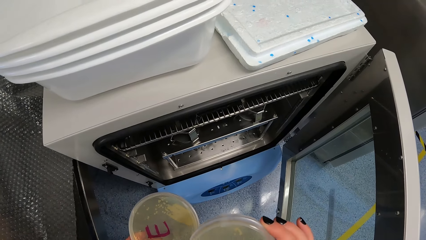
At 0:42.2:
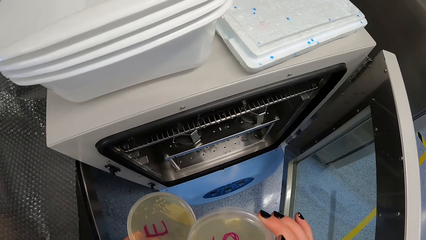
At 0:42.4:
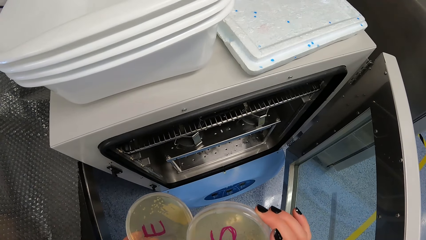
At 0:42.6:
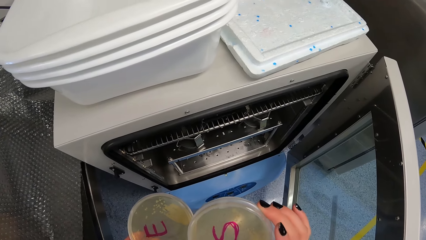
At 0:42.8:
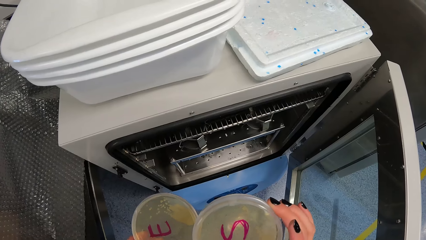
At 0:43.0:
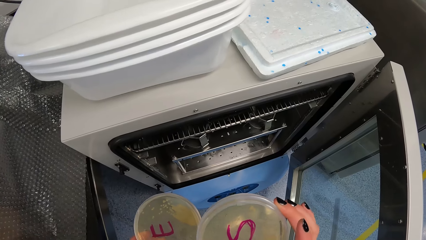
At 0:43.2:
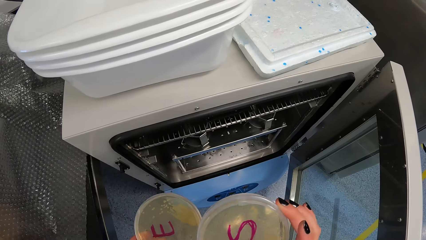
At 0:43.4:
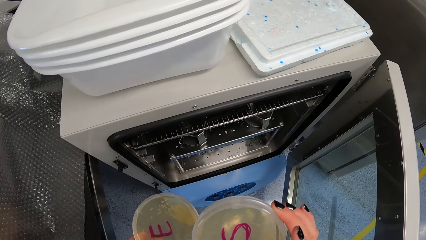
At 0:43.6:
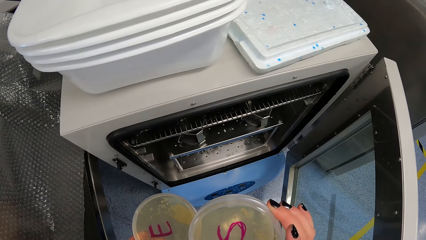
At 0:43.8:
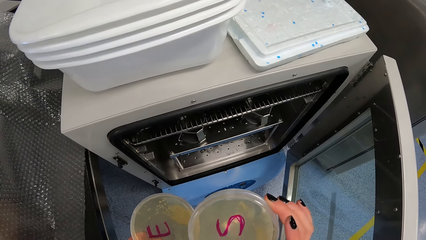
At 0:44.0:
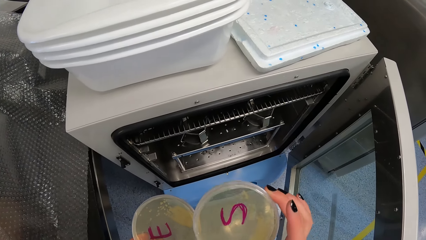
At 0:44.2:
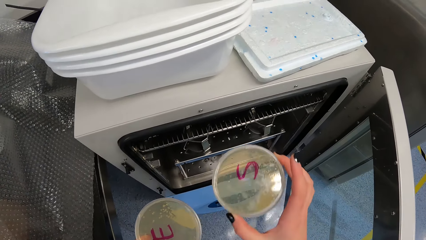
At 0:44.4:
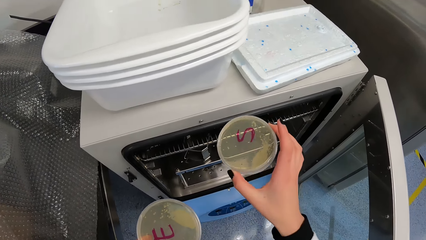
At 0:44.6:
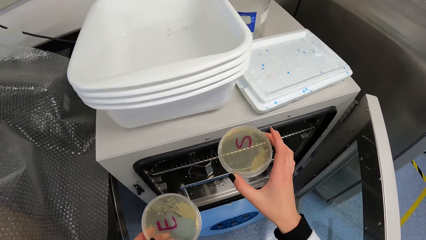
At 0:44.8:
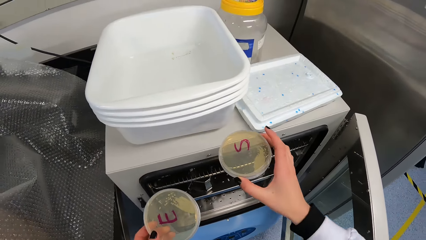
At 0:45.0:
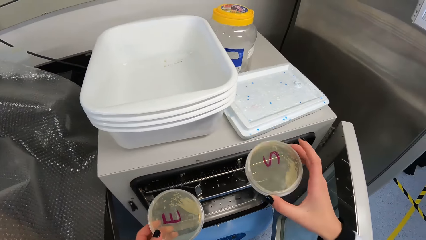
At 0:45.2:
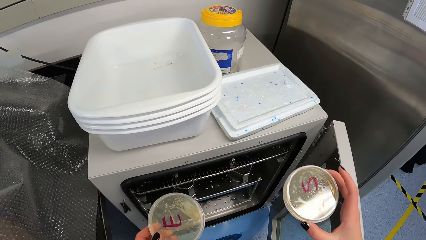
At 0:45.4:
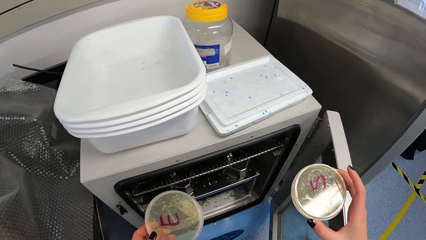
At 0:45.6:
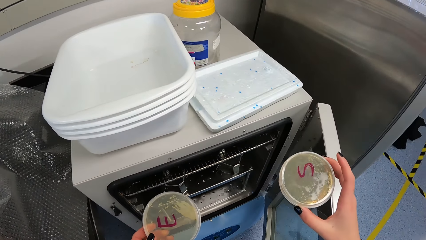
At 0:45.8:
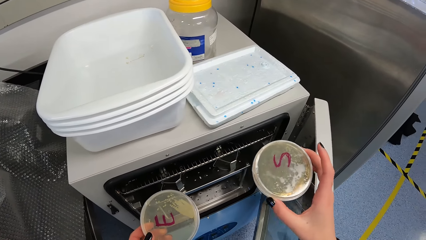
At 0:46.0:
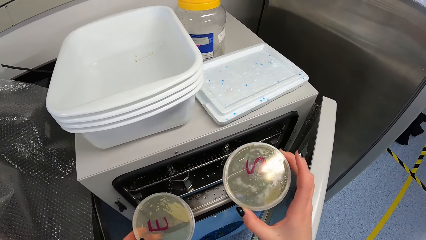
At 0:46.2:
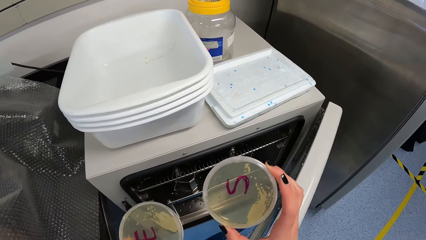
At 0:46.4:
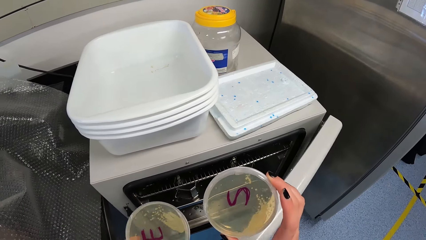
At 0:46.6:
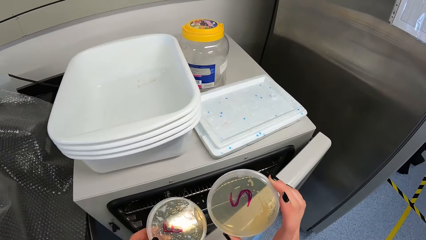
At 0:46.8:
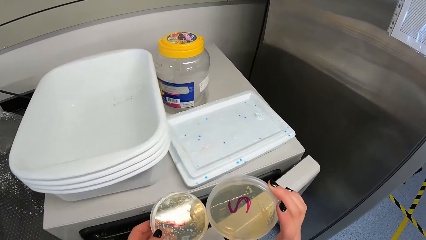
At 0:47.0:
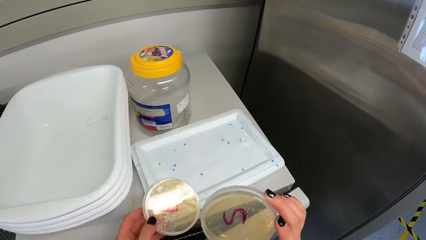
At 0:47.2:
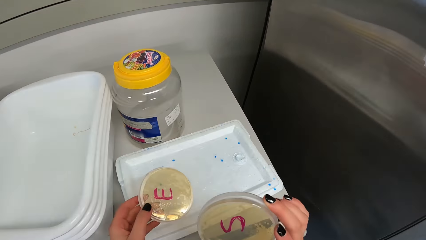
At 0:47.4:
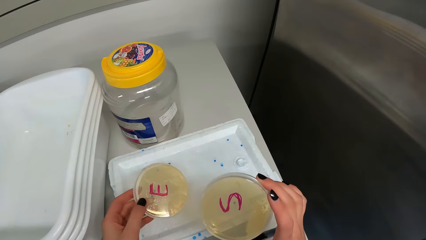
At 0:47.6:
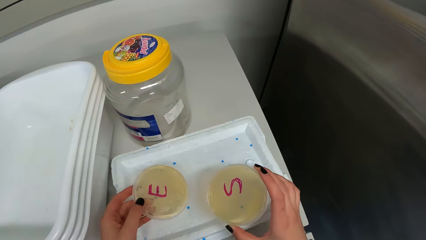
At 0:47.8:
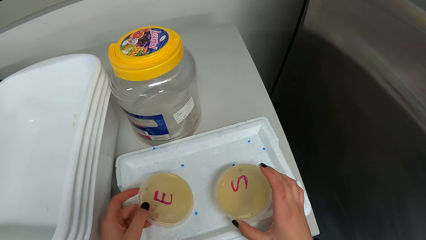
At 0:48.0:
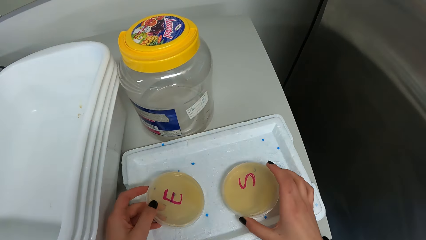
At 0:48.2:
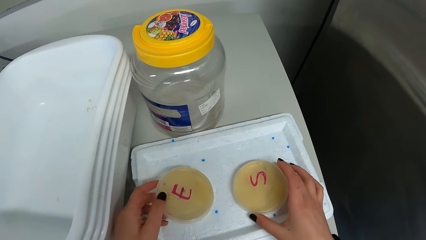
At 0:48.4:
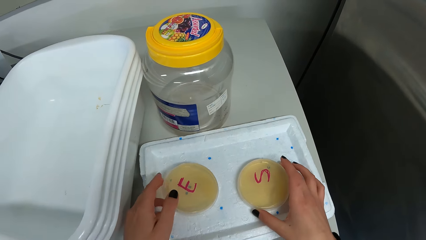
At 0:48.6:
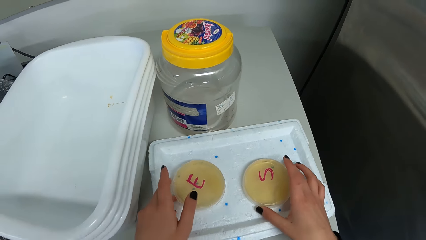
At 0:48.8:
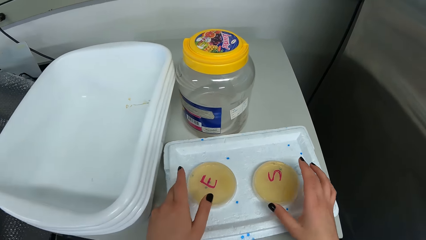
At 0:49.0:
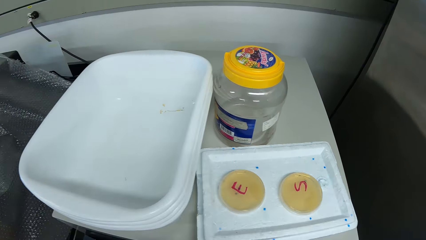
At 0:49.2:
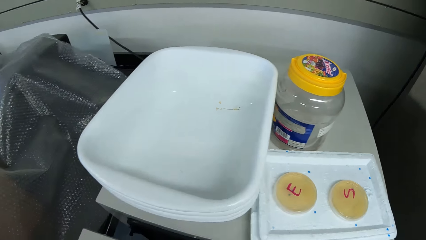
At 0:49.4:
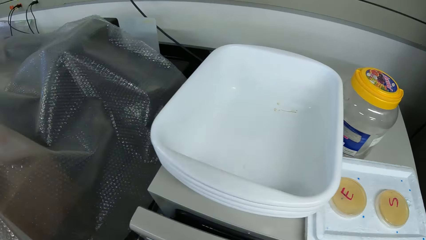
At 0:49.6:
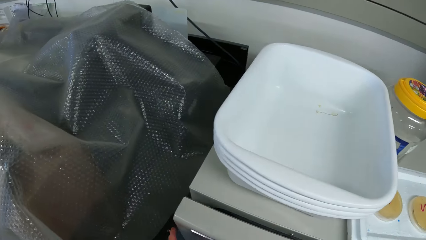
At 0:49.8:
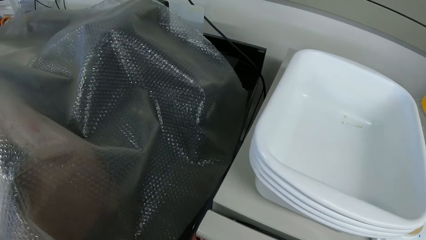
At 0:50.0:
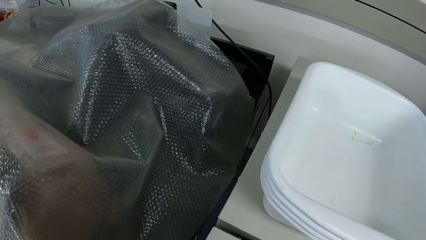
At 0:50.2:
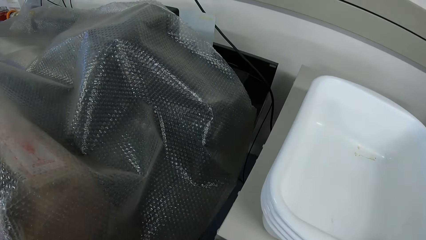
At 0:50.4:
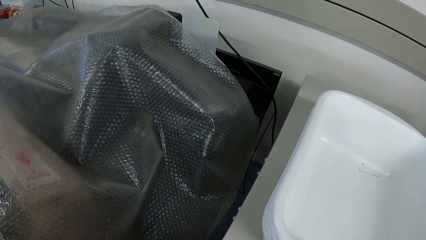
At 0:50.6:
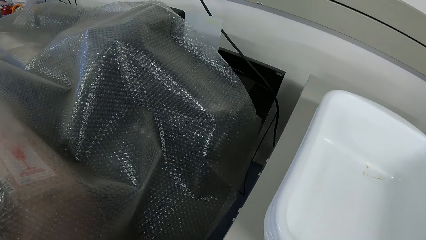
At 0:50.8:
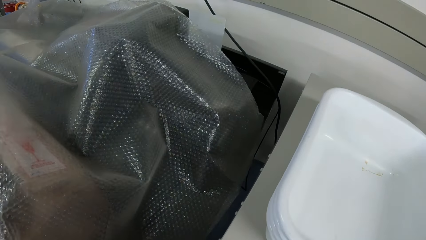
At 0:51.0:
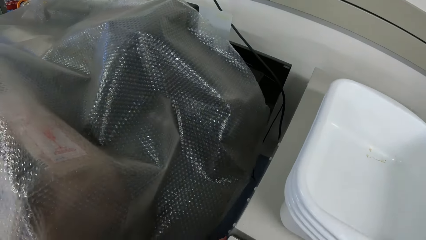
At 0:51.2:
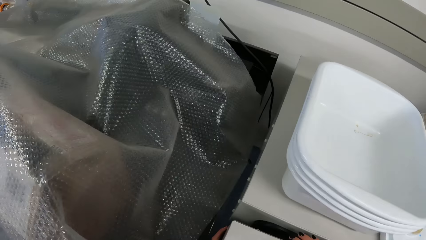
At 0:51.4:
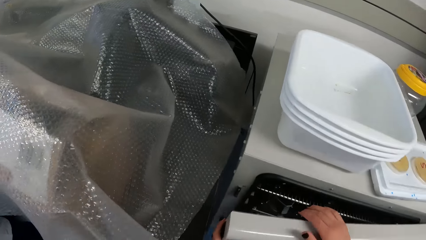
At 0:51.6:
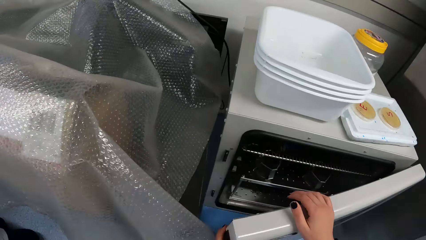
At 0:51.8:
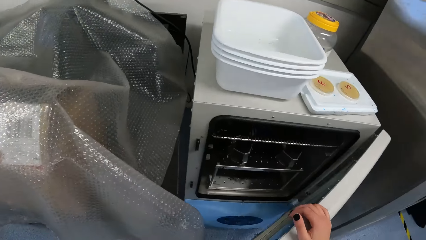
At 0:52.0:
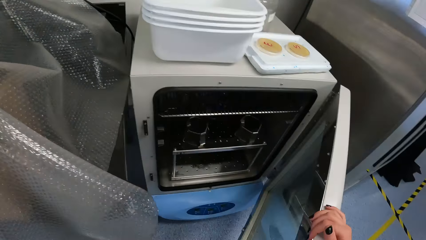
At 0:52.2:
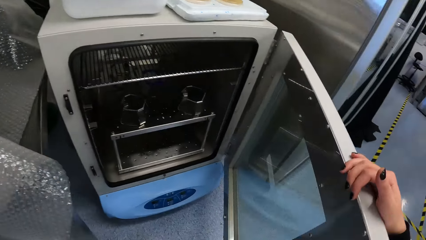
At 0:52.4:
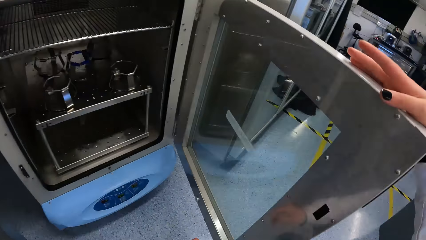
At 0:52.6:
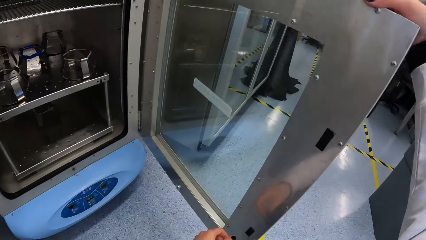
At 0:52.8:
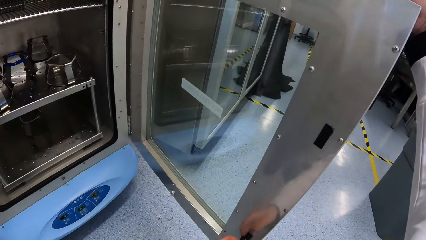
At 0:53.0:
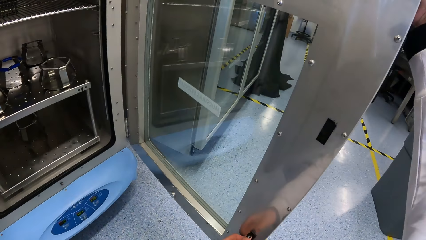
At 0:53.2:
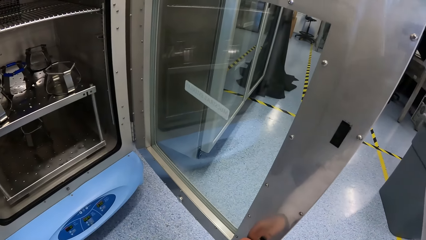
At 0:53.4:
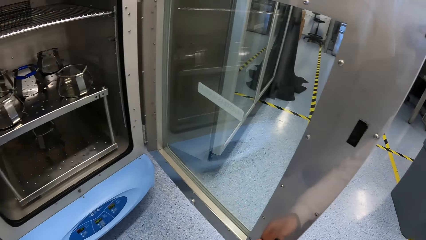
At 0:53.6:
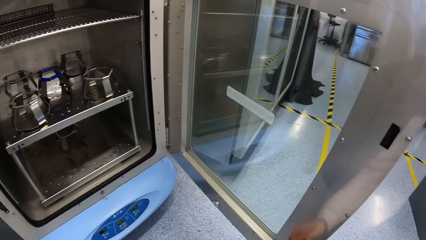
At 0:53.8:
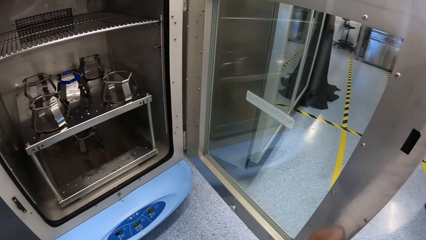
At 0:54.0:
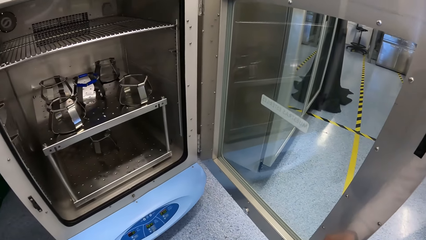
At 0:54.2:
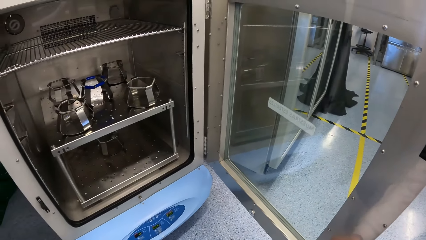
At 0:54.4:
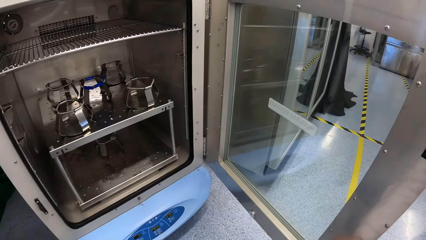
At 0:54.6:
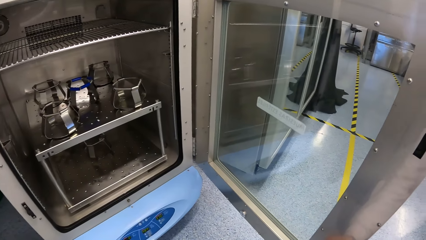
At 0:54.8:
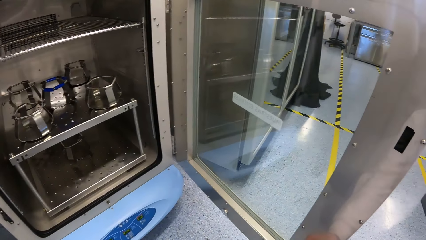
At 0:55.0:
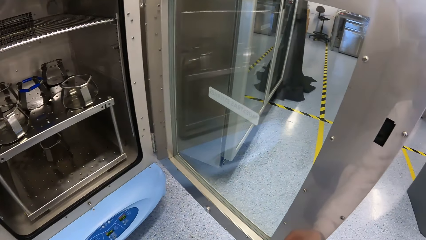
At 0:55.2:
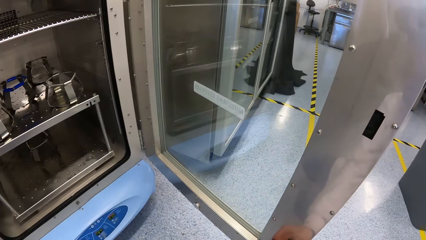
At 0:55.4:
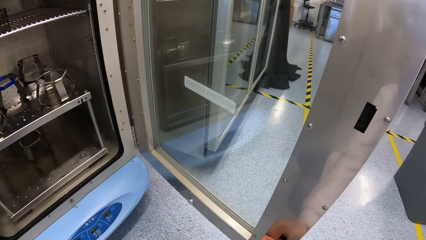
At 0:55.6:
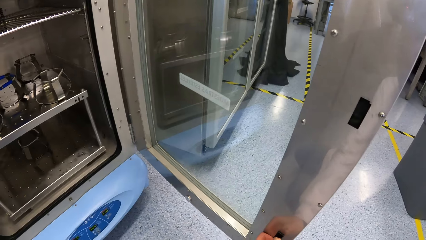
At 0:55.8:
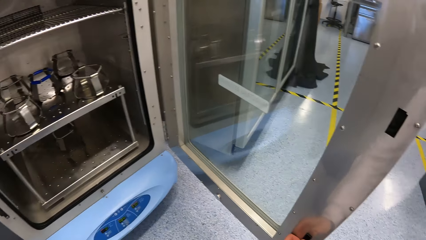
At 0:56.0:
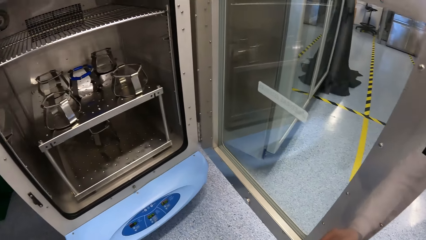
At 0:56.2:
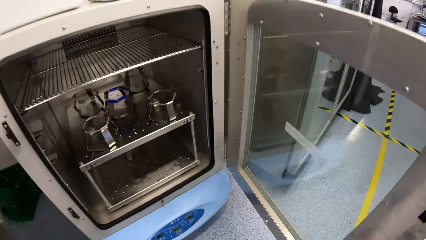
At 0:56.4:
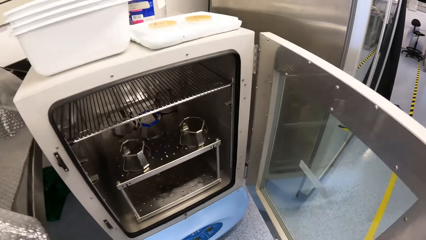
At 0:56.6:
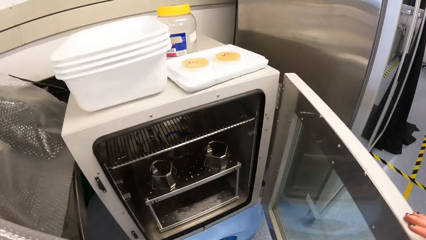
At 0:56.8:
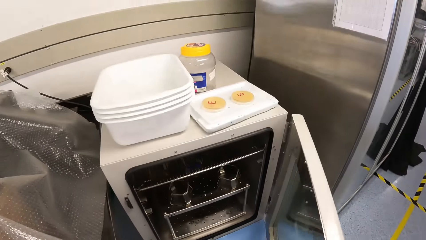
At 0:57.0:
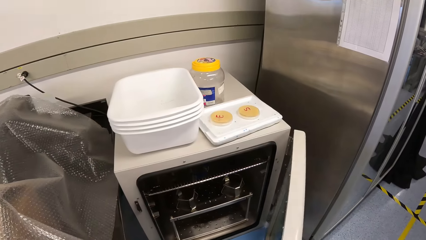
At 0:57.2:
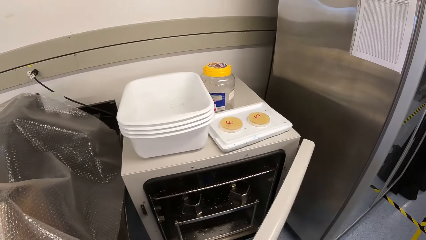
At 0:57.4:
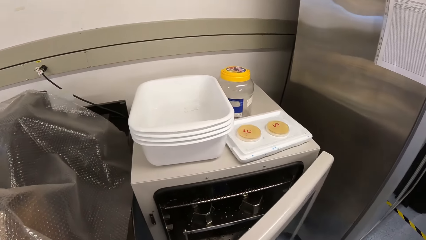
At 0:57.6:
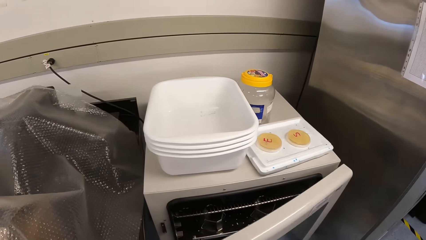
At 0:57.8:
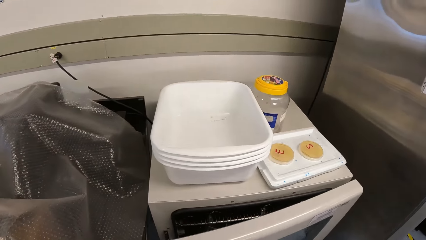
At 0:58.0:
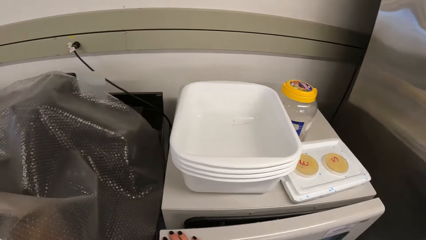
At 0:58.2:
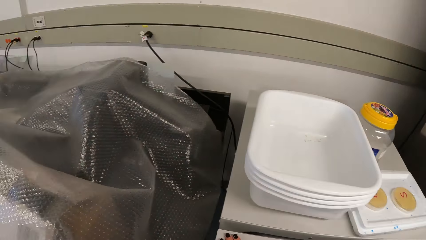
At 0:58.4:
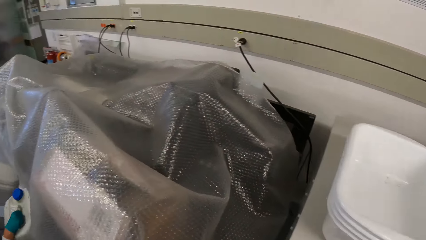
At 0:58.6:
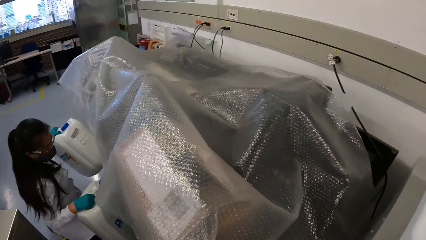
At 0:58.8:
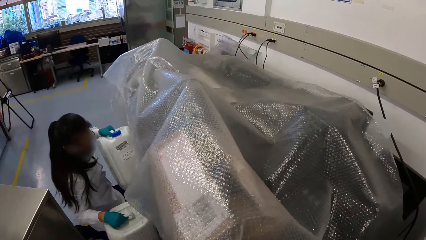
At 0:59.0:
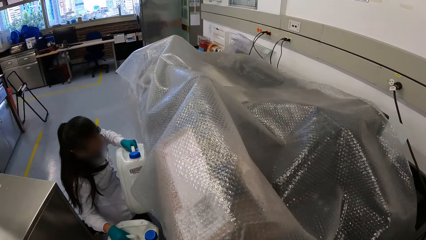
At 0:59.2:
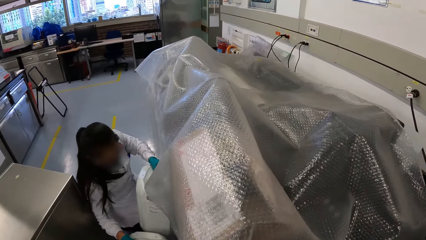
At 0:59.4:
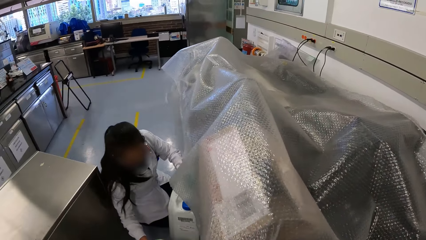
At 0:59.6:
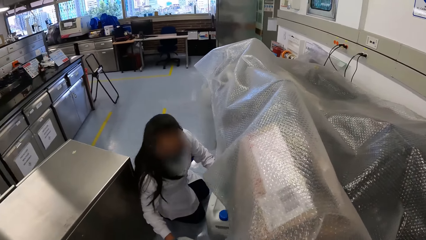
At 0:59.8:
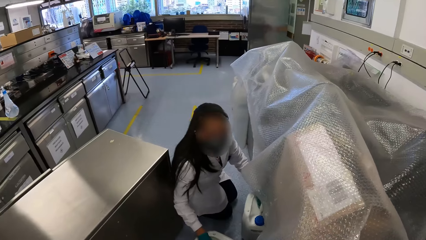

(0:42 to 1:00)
The camera wearer closes the incubator or freezer with her right hand. She places the petri dish in her left hand on a tray on top of the incubator. She places the petri dish in her right hand on the tray on top of the incubator. She closes the incubator with her left hand. She opens the incubator with both hands. She adjusts the incubator lock with her left hand. She looks inside the freezer. She closes the incubator with her right hand. The woman places two gallons in her hands on the ground.
